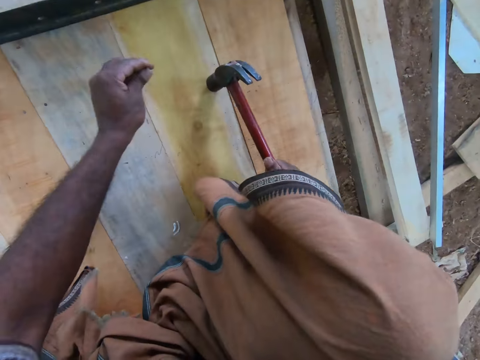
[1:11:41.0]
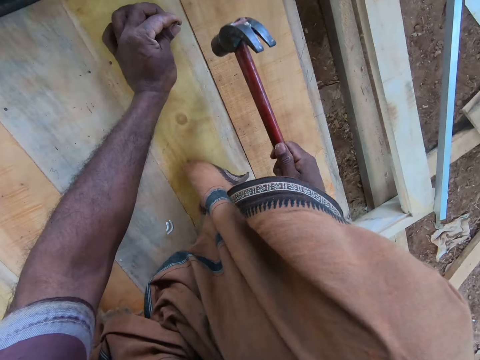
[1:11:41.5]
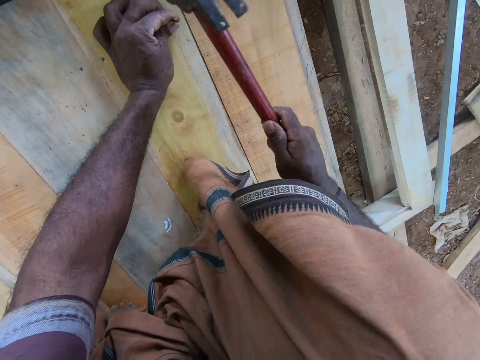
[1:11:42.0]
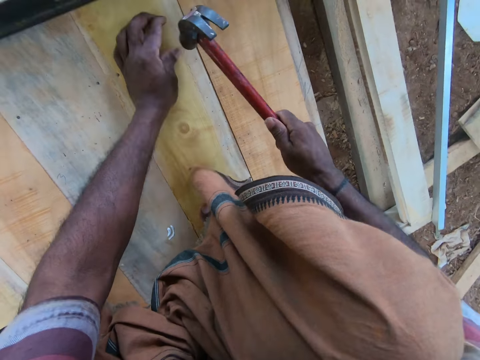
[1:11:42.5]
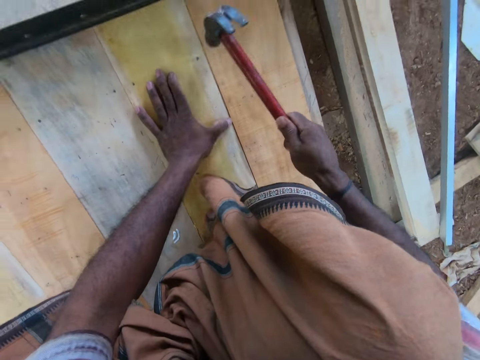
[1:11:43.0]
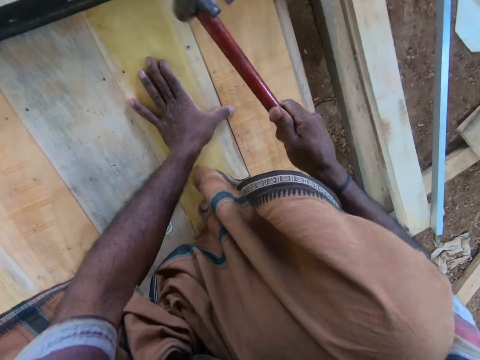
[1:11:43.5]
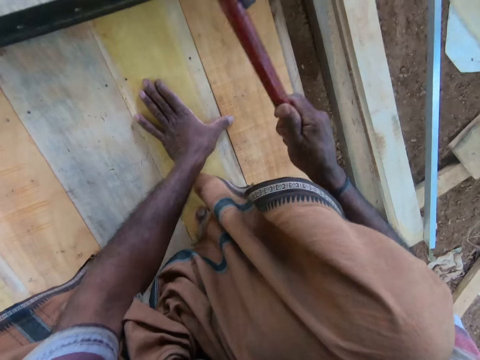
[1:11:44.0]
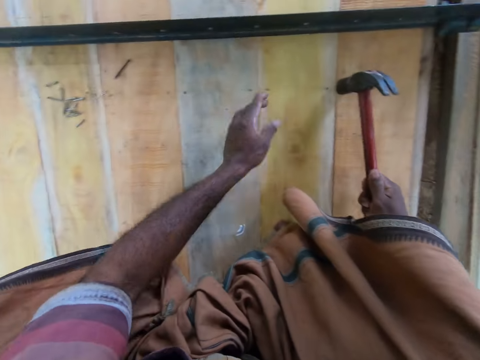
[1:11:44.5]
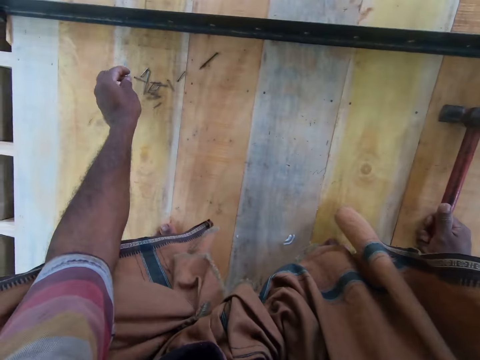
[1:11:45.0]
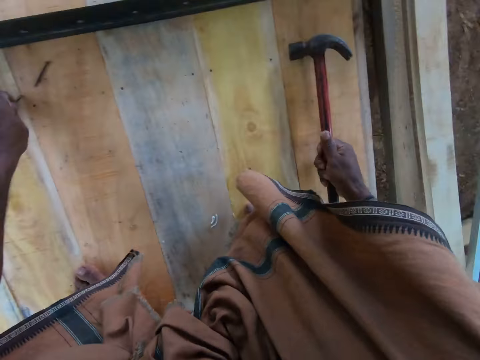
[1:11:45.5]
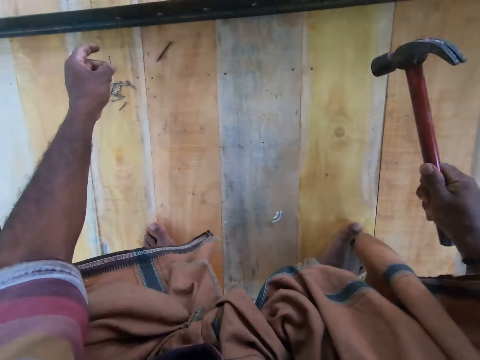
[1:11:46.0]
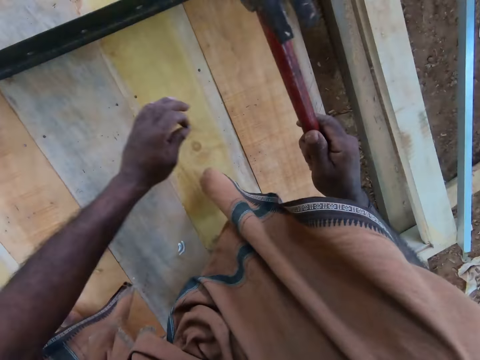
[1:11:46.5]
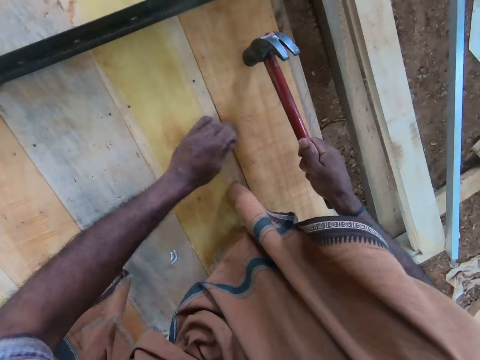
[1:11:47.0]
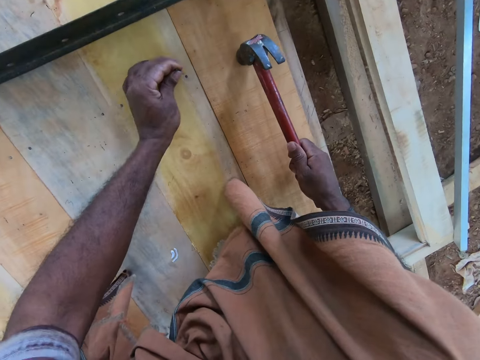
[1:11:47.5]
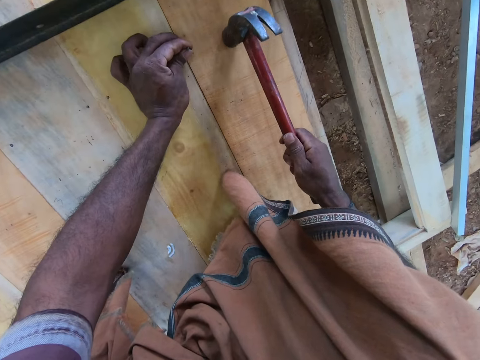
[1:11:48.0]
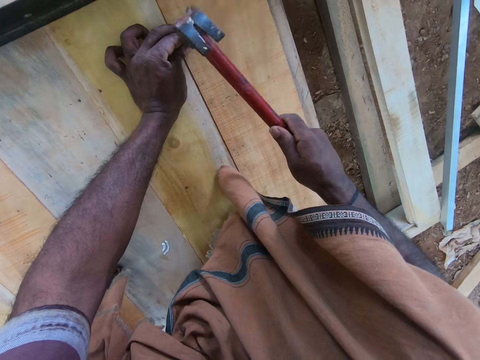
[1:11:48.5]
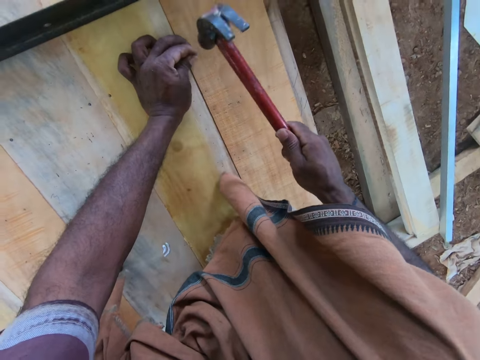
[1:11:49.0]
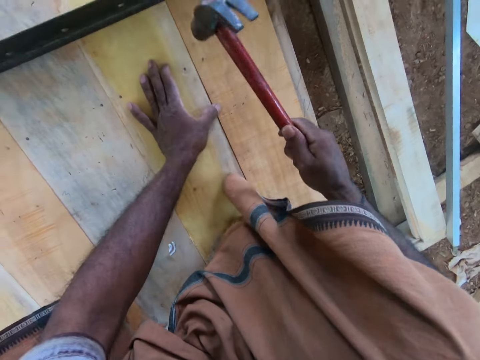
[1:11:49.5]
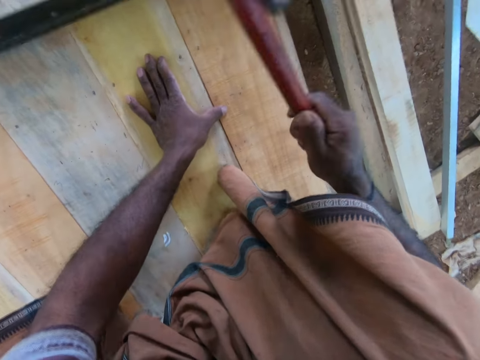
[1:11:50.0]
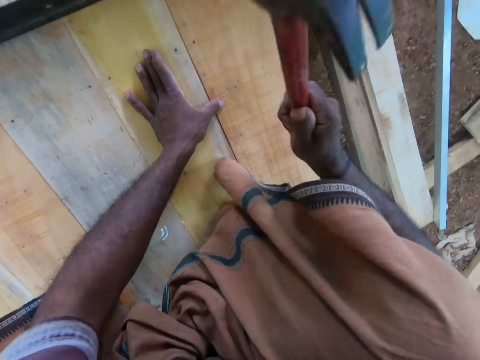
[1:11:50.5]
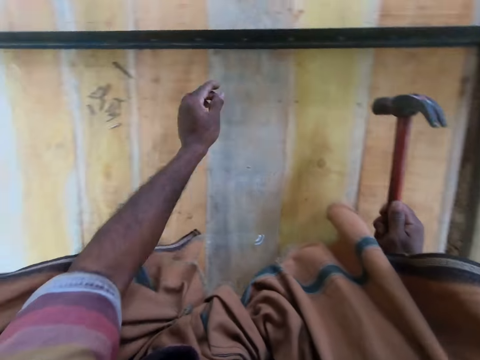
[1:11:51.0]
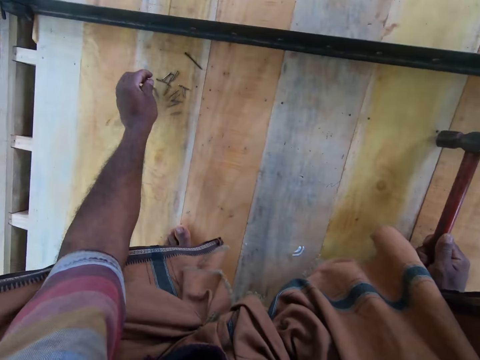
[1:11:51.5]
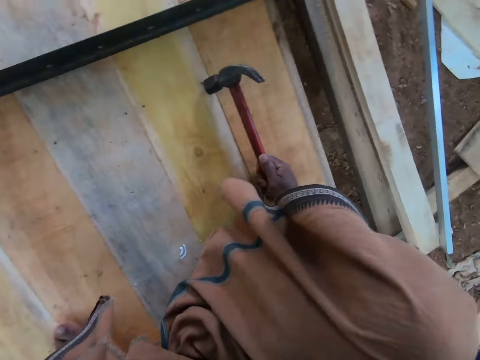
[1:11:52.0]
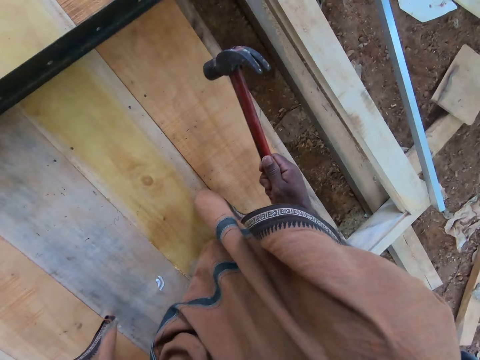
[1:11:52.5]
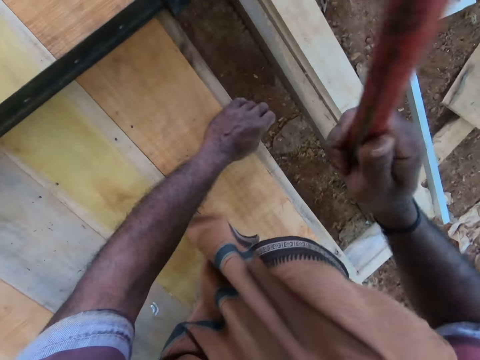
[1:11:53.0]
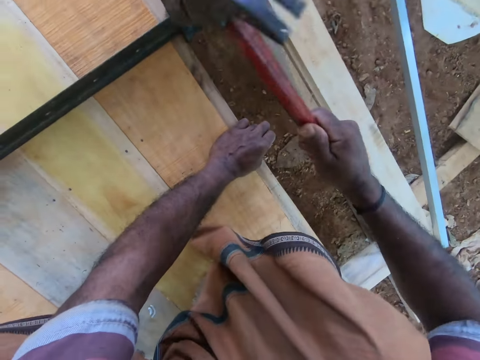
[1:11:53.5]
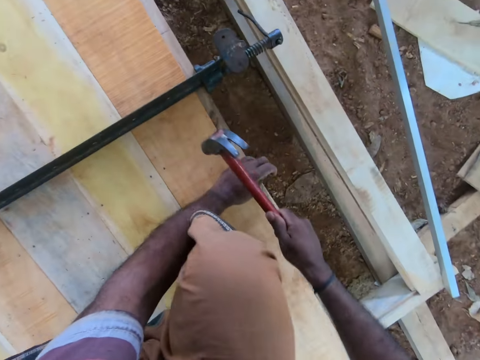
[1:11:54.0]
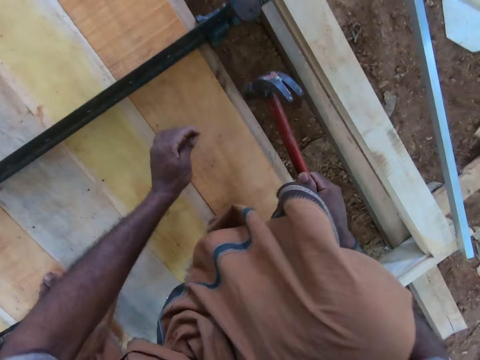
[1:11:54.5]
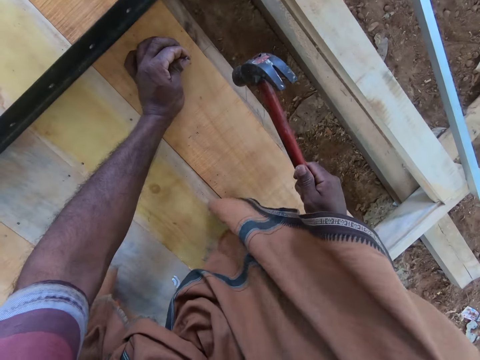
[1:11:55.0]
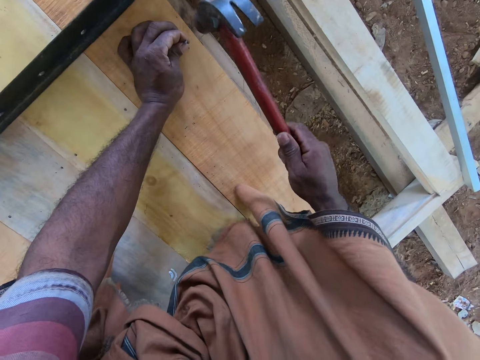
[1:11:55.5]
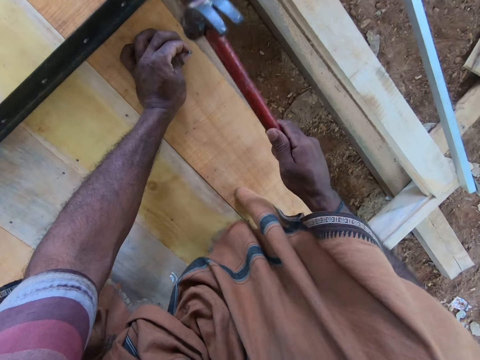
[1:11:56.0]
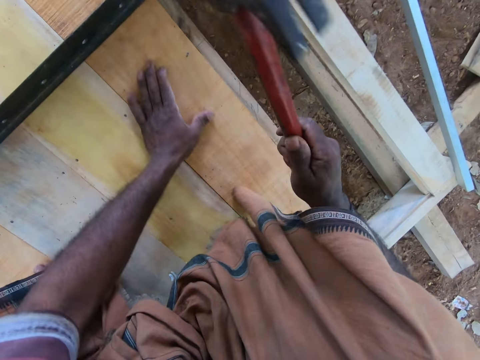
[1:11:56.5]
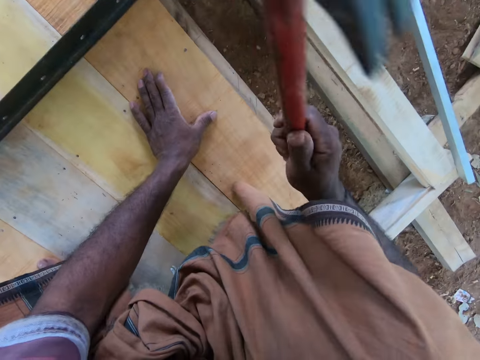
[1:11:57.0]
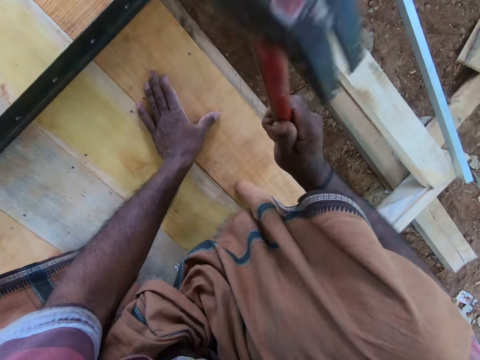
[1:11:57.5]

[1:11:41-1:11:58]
The camera wearer places the nail on the work table with his left hand. He drives the nail in his left hand into the work table with the hammer in his right hand. He picks a nail from the work table with his left hand. He hits the table with the hammer on the right hand. He places the nail on the work table with his left hand. He drives the nail in his left hand into the work table with the hammer in his right hand. He picks a nail from the work table with his left hand. He hits the work table with the hammer in his right hand. He places the nail on the work table with his left hand. He drives the nail in his left hand into the work table with the hammer in his right hand.

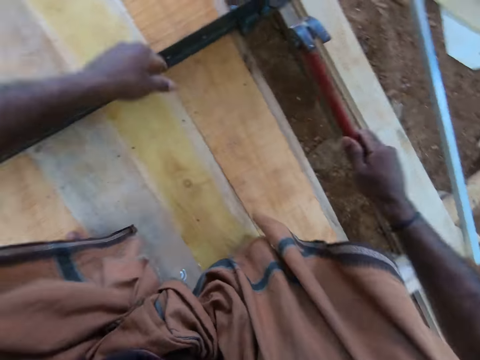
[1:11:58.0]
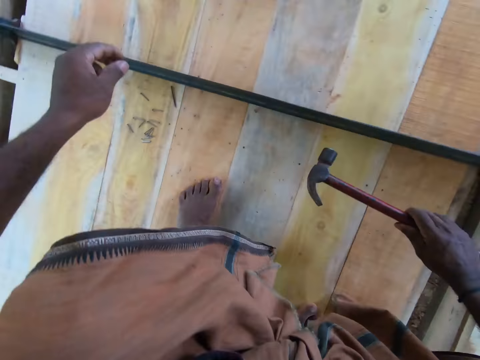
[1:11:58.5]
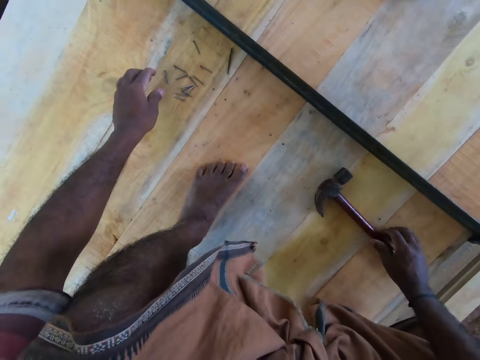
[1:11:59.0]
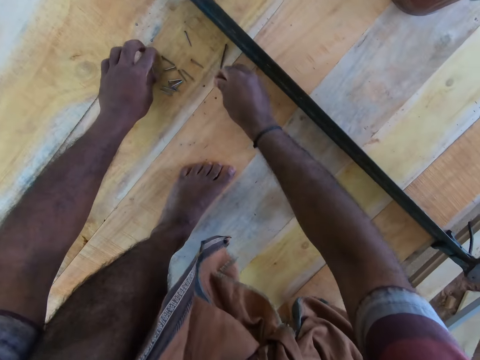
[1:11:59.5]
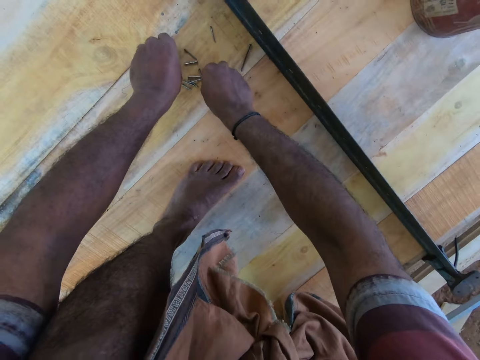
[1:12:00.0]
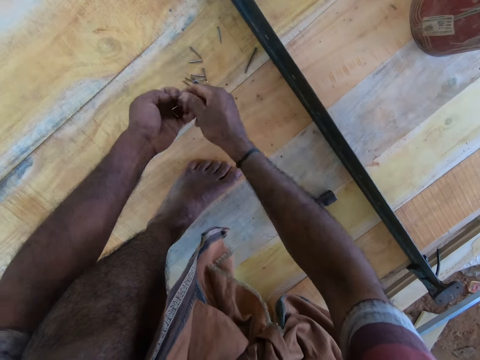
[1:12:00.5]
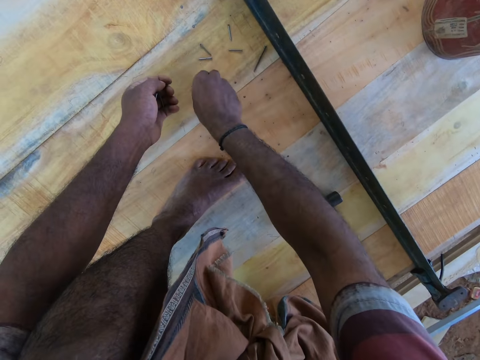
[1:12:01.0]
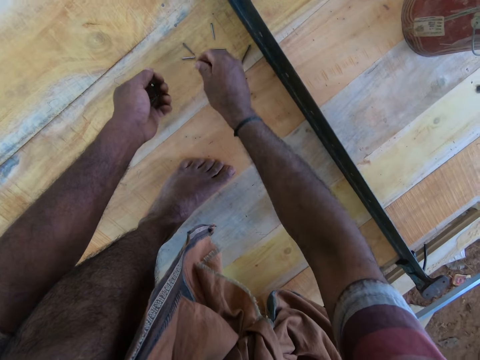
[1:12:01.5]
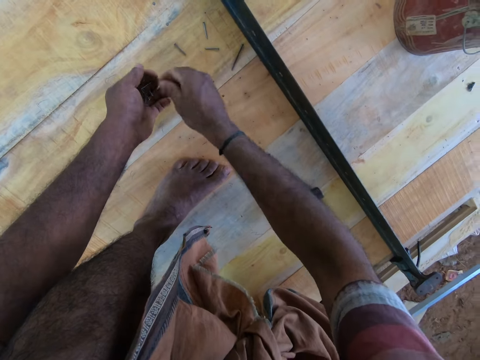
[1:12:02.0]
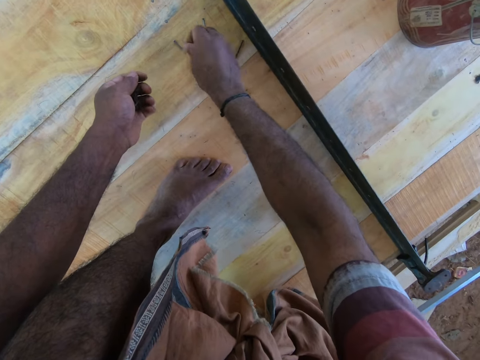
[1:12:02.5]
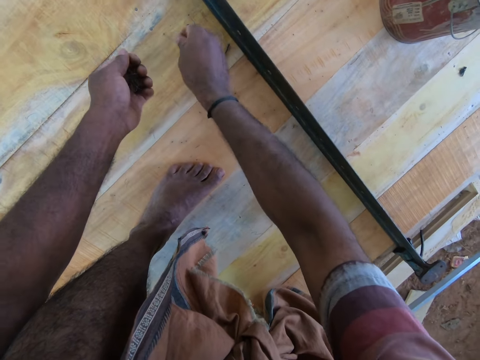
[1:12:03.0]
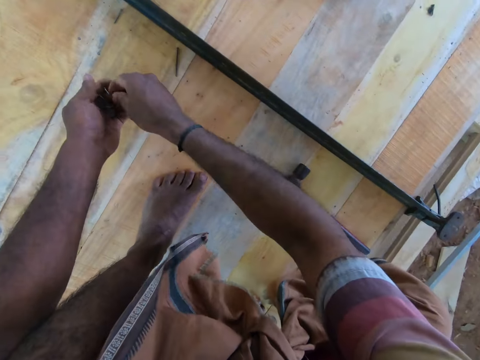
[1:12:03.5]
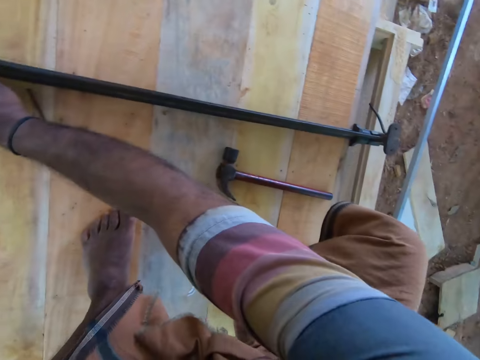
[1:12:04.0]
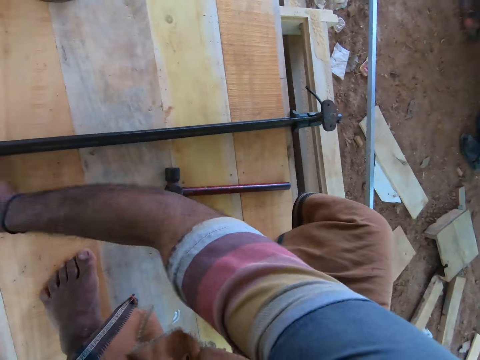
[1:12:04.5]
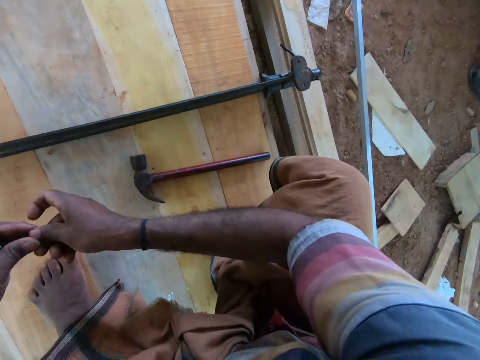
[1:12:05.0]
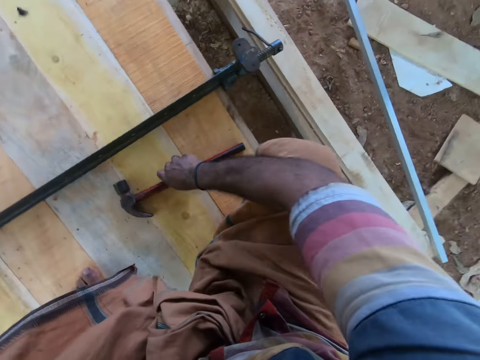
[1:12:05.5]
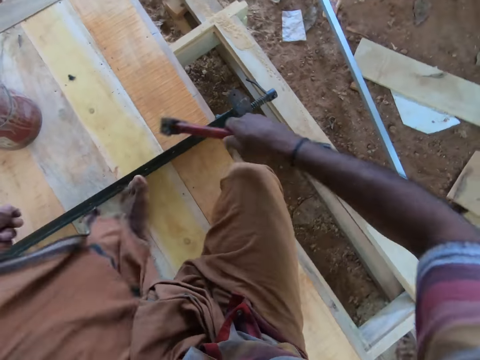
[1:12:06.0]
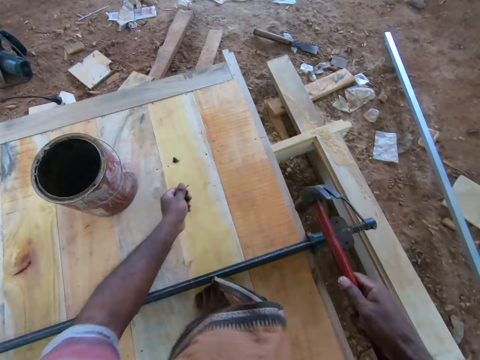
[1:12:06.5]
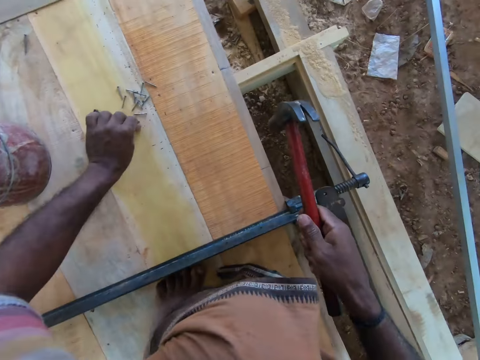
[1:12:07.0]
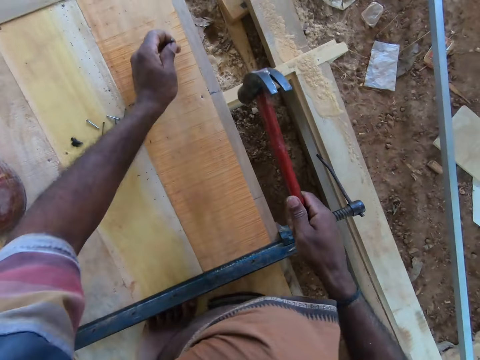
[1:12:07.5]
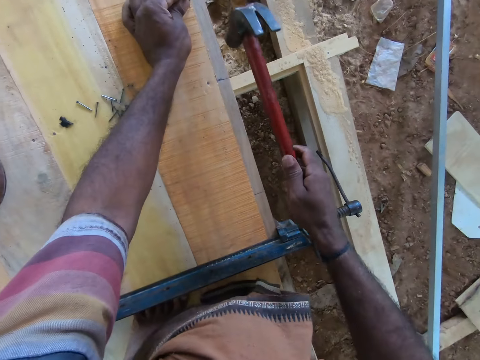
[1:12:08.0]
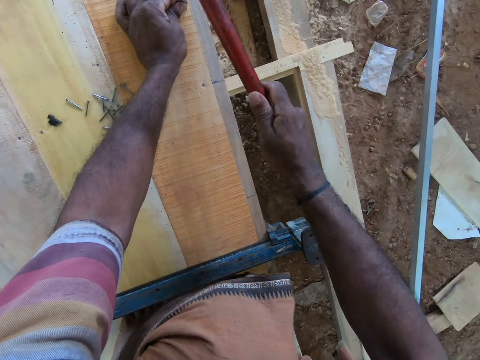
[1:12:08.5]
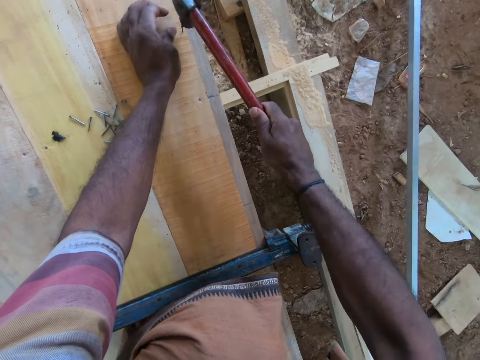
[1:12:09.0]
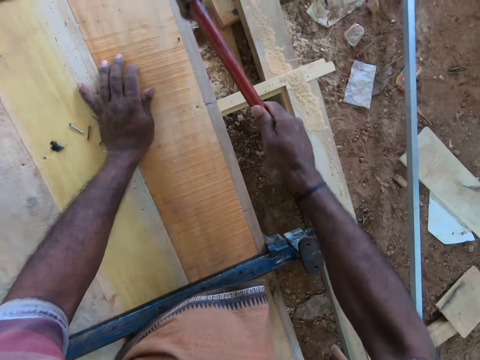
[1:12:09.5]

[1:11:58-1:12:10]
The camera wearer drops the hammer in his right hand on the work table. He picks the nails from the work table with his left hand. He picks the nails from the work table with both hands. He drops the nails in his right hand into his left hand. He picks the nails from the work table with his right hand. He drops the nails in his right hand into his left hand. He picks the nails from the work table with his right hand. He drops the nails in his right hand into his left hand. He picks a nail from the work table with his right hand. He does it again. He drops the nails in his right hand into his left hand. He picks a nail from the work table with his right hand. He drops the nail in his right hand into his left hand. He picks a nail from the work table with his right hand. He looks around. He passes the nail in his right hand to his left hand. He picks the hammer from the work table with his right hand. He drops the nails in his left hand on the work table. He picks a nail from the work table with his left hand. He places the nail on the work table with his left hand. He drives the nail in his left hand into the work table with the hammer in his right hand.
